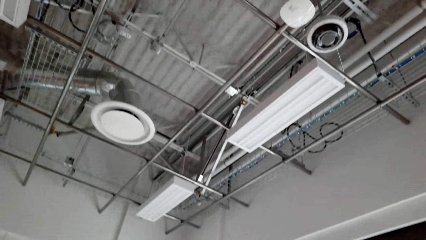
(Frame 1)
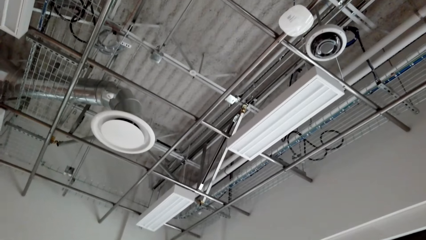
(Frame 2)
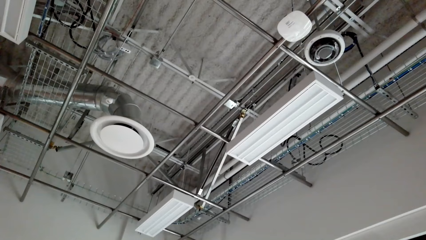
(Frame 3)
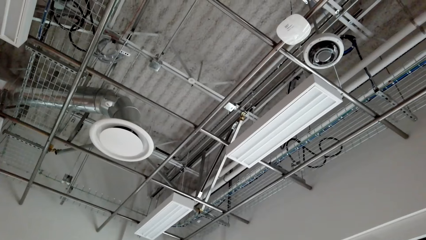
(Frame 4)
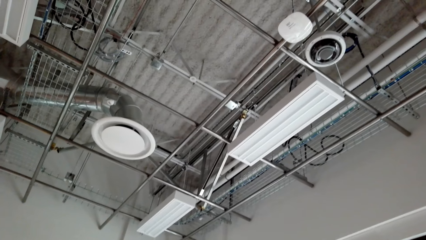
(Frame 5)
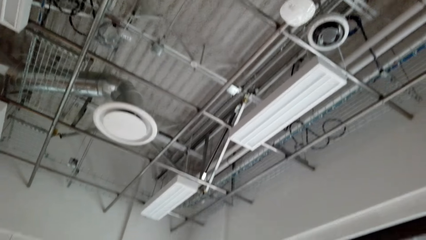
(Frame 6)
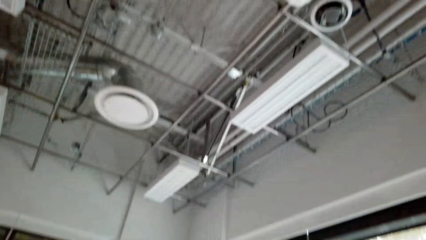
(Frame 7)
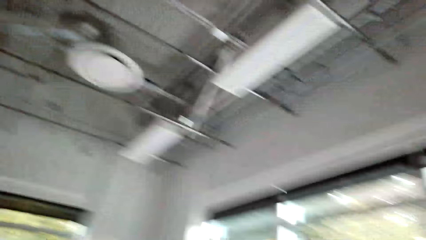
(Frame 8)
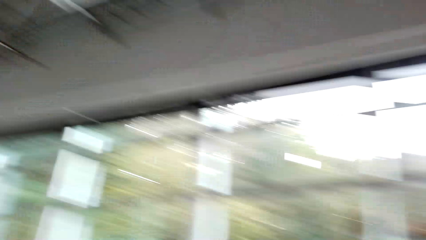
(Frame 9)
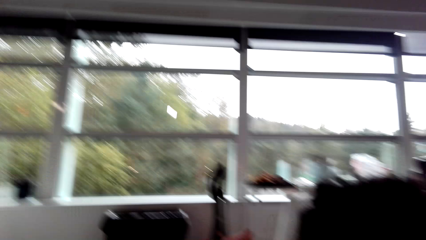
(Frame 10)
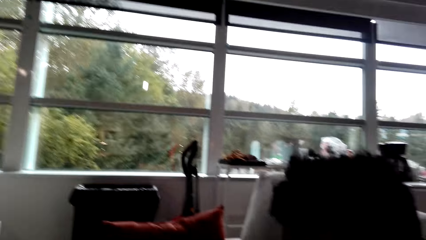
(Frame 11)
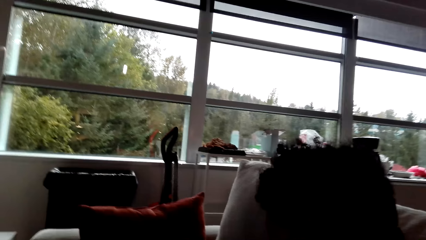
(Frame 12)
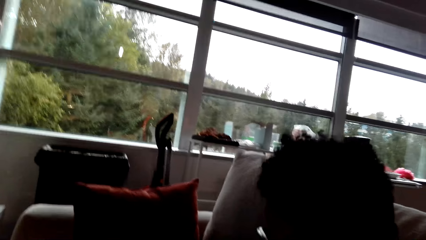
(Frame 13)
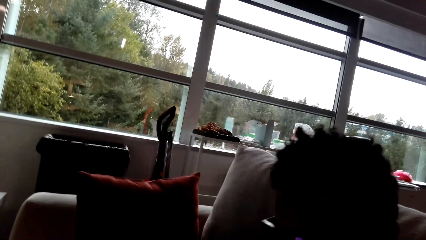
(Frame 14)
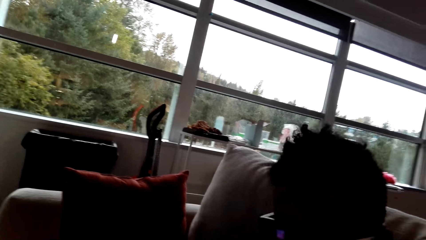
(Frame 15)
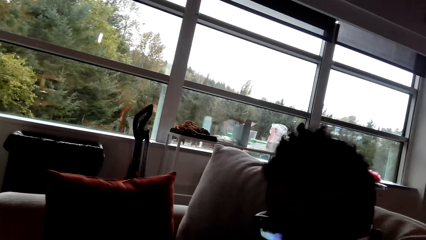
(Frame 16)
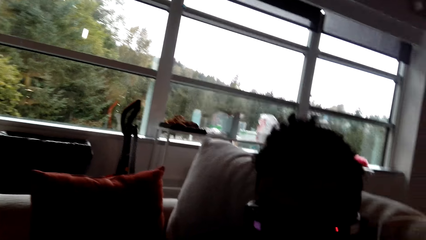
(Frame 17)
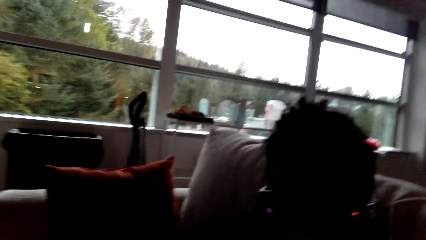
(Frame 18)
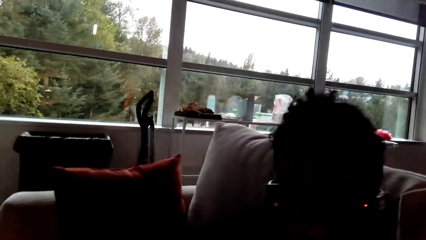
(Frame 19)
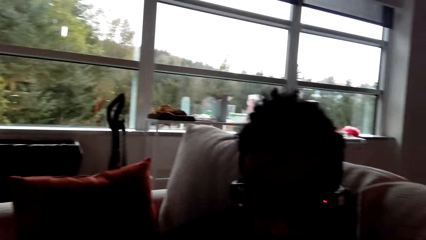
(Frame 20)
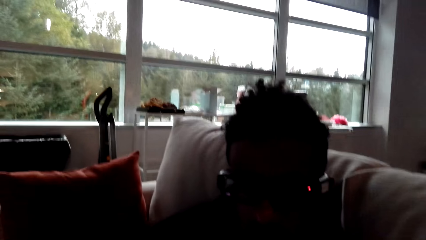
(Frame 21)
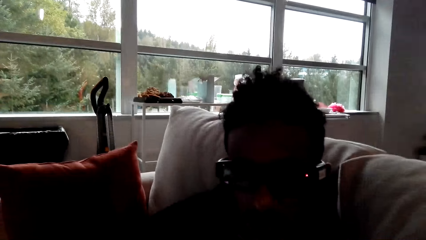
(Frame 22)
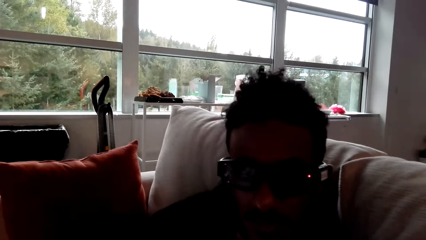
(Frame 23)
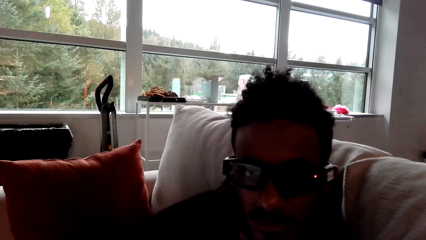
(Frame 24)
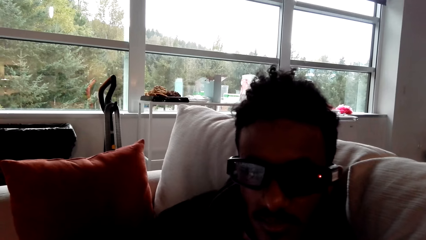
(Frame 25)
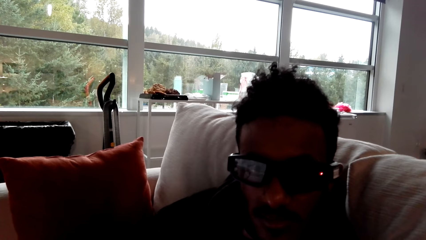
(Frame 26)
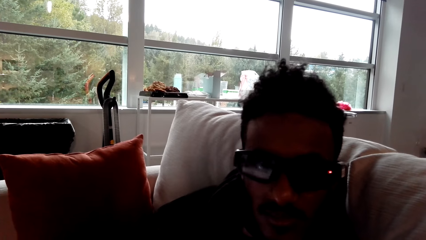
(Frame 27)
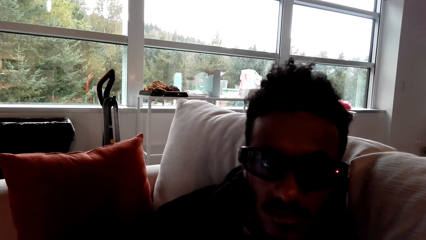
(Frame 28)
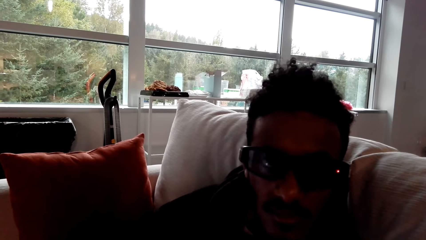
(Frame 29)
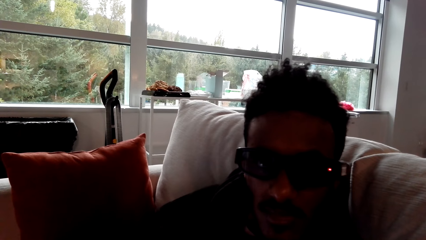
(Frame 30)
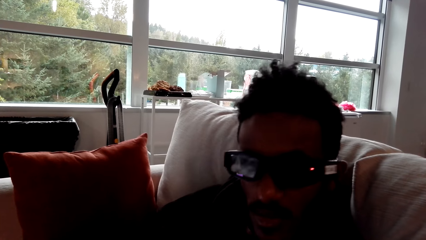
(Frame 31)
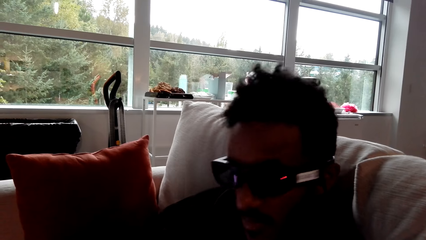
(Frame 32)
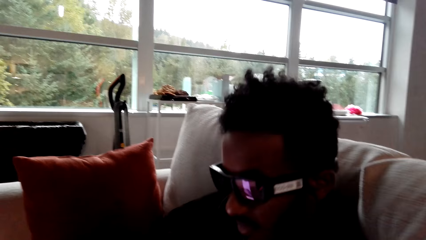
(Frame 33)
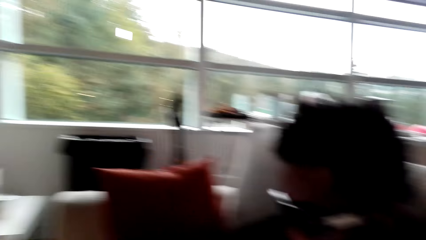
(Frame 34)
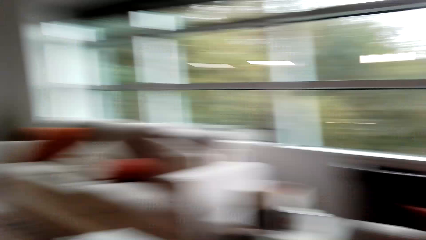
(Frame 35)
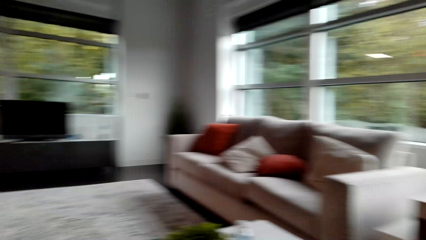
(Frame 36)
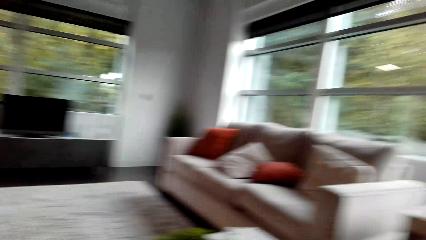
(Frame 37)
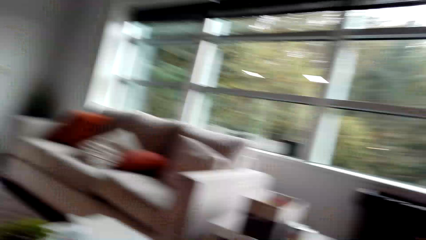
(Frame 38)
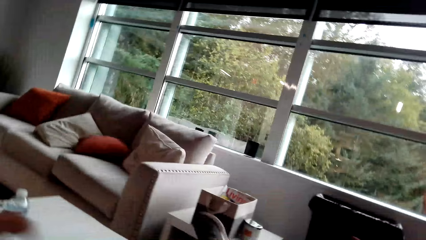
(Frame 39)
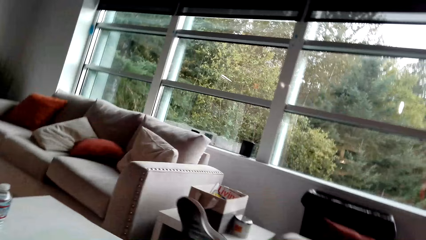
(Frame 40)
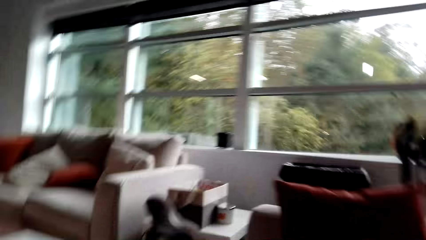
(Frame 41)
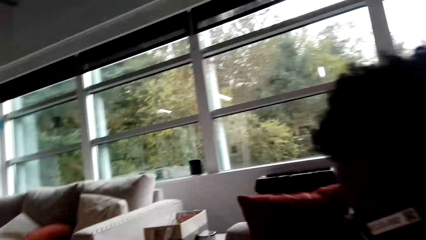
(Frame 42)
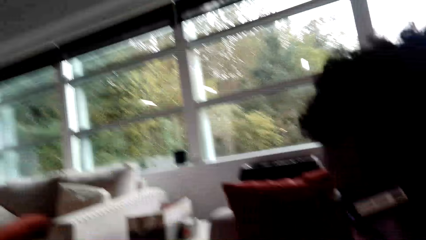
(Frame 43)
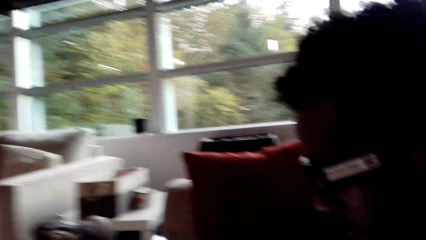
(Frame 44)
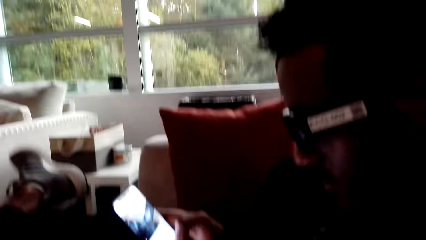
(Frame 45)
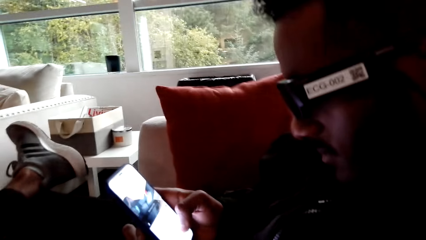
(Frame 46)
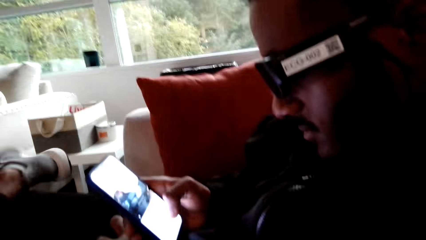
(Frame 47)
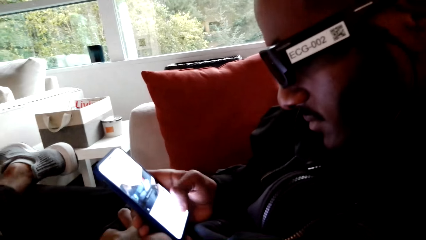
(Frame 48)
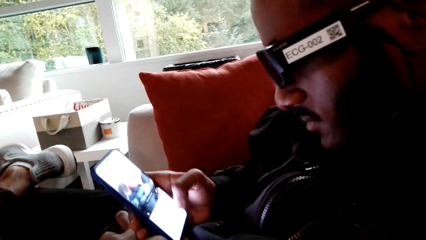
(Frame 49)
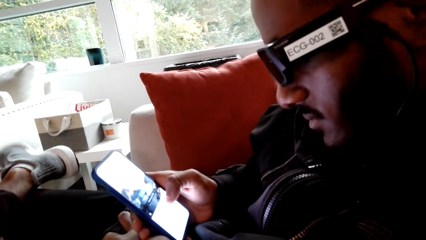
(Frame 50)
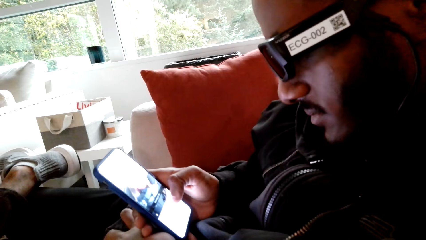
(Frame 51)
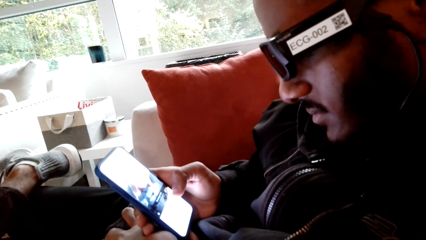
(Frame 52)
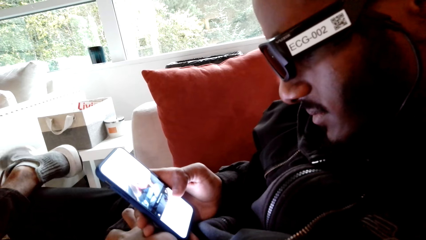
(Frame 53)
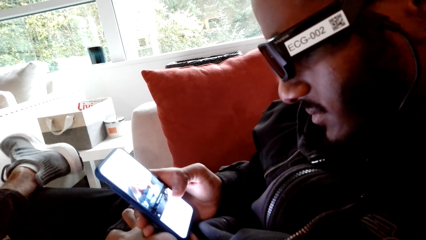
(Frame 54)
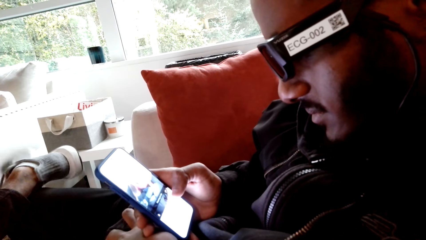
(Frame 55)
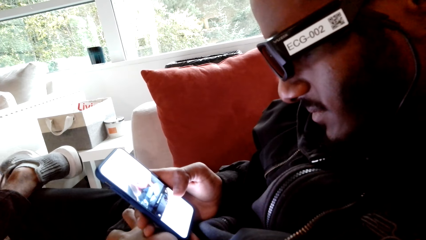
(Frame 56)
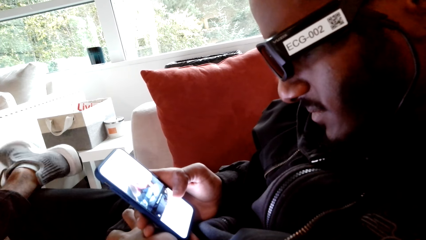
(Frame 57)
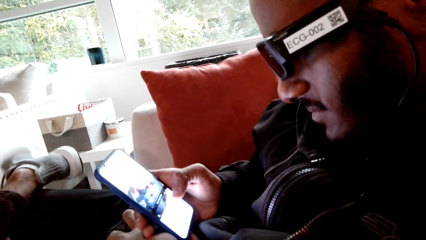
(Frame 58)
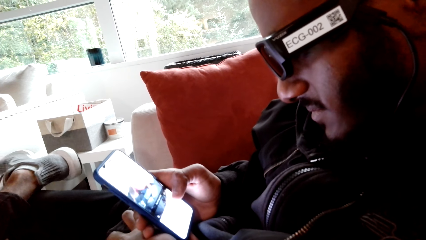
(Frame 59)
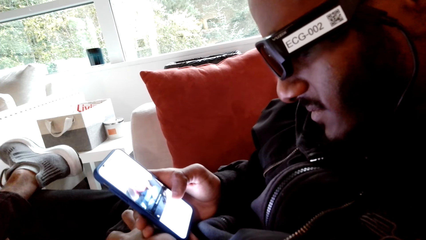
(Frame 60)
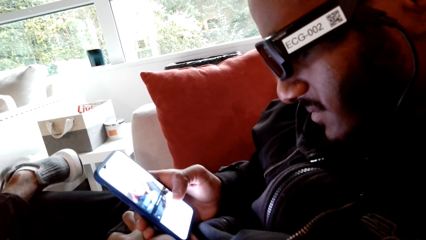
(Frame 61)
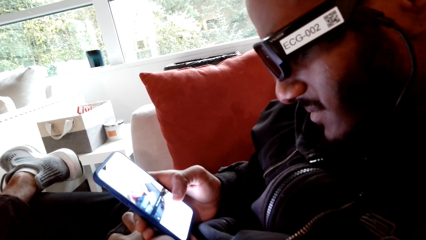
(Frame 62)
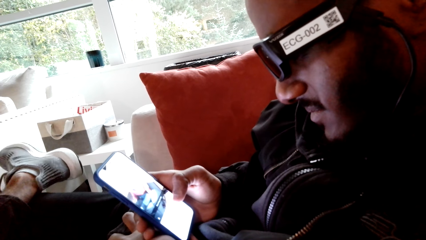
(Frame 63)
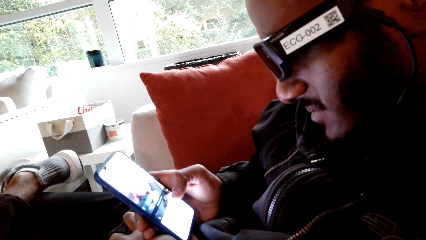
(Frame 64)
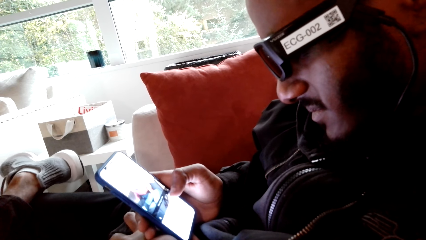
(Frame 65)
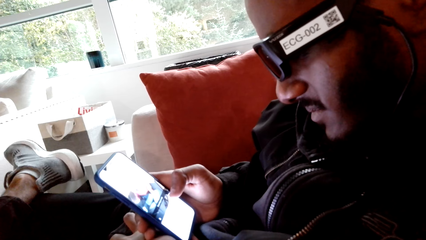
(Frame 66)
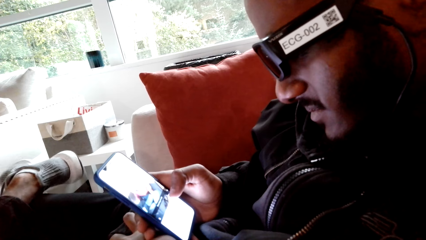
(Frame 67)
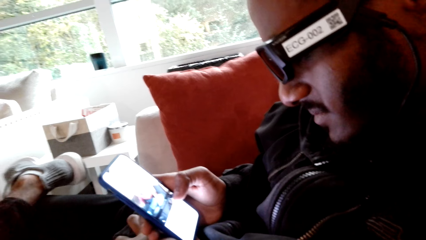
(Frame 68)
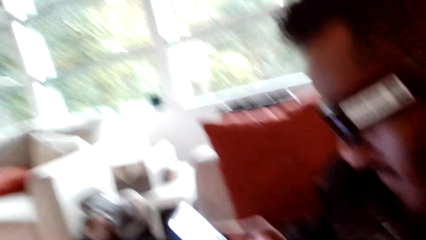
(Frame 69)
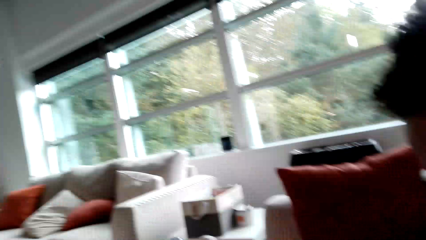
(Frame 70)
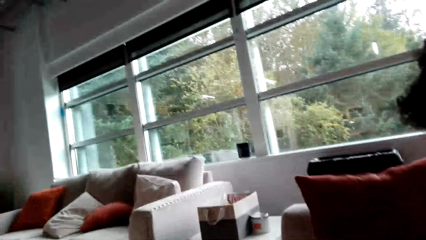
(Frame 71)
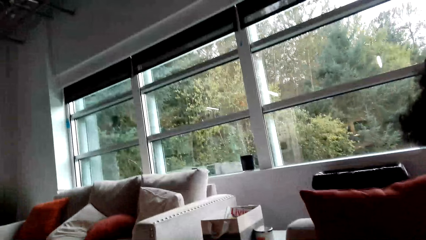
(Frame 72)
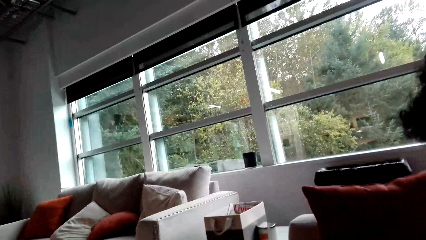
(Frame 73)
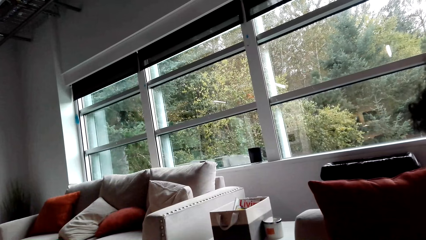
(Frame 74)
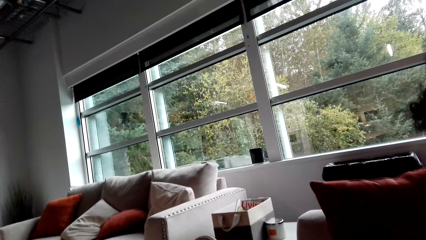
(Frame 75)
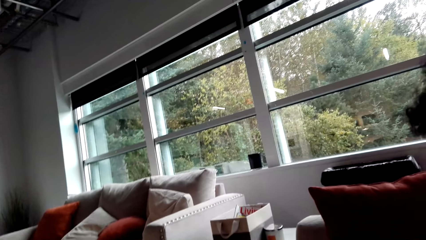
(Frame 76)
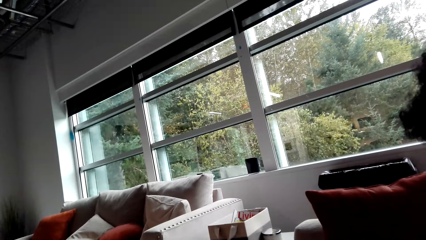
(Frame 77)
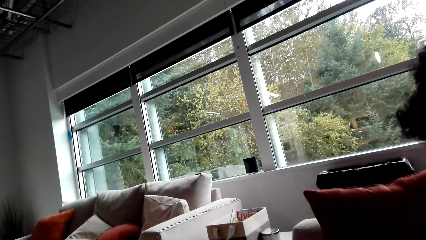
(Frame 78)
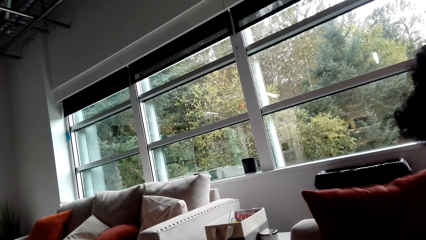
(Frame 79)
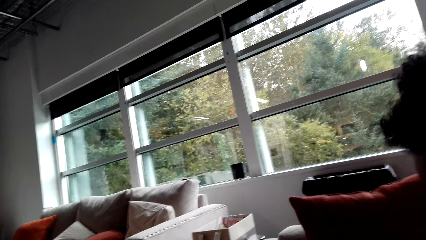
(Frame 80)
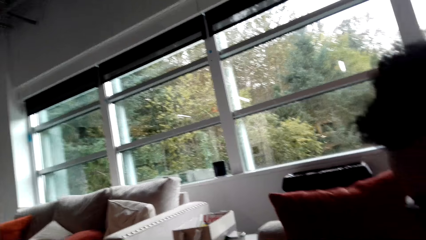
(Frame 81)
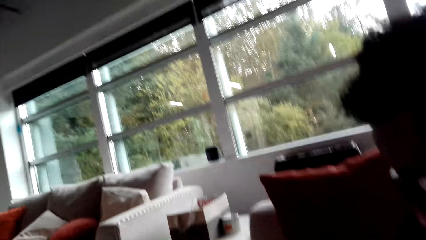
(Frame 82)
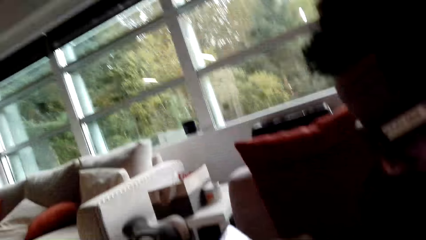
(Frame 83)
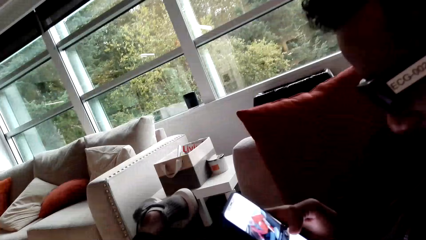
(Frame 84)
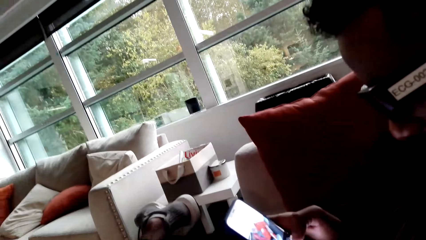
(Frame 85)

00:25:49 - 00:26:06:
The camera wearer looks at a man. The man operates a phone. The camera wearer looks around. The man operates the phone.
